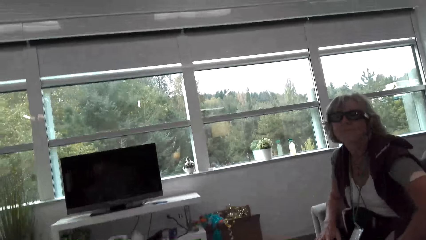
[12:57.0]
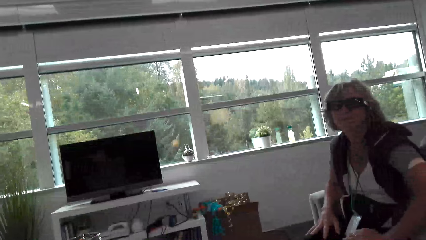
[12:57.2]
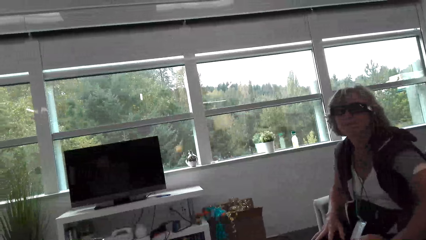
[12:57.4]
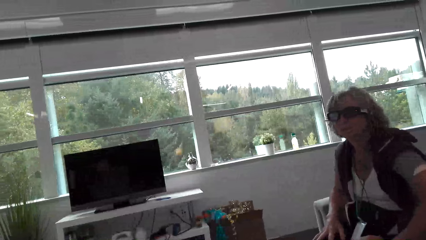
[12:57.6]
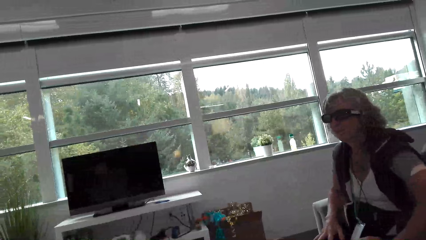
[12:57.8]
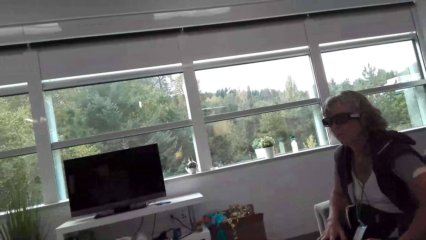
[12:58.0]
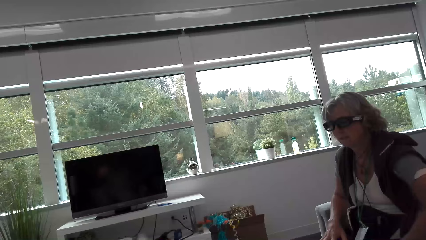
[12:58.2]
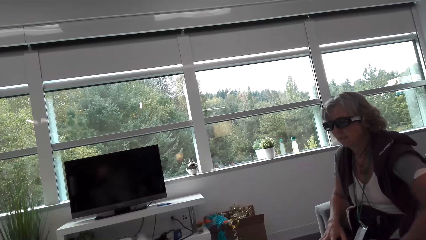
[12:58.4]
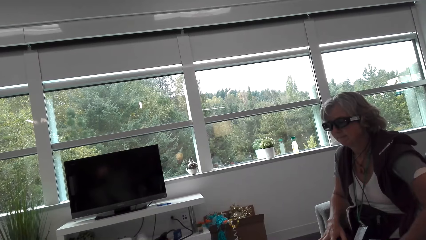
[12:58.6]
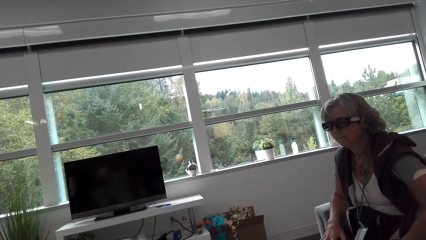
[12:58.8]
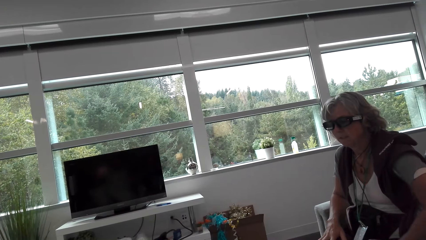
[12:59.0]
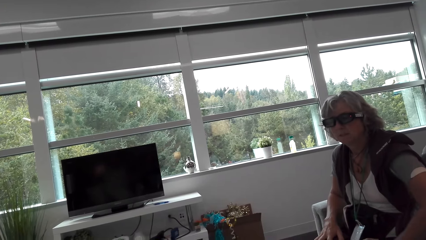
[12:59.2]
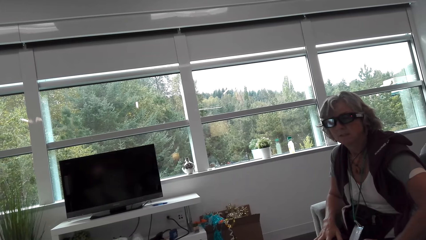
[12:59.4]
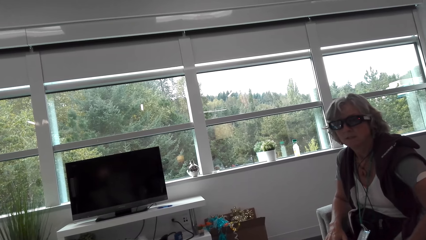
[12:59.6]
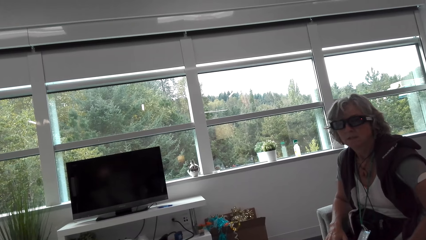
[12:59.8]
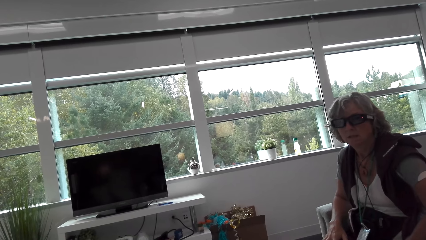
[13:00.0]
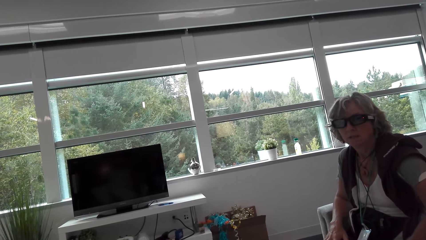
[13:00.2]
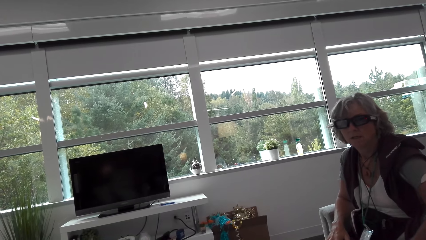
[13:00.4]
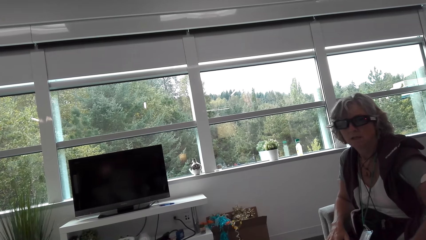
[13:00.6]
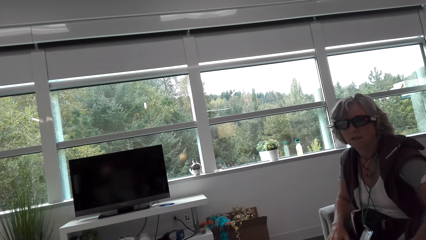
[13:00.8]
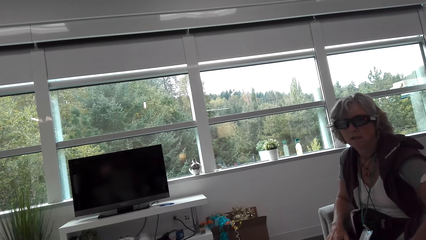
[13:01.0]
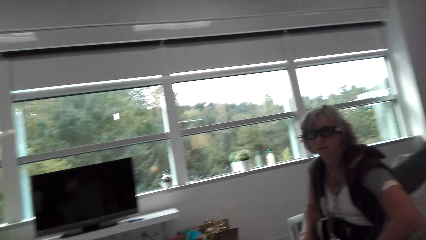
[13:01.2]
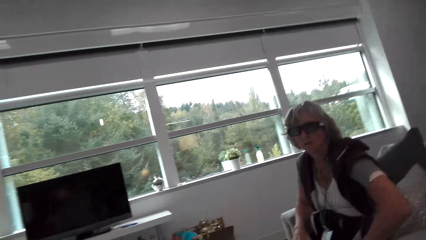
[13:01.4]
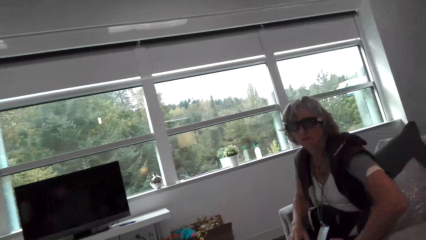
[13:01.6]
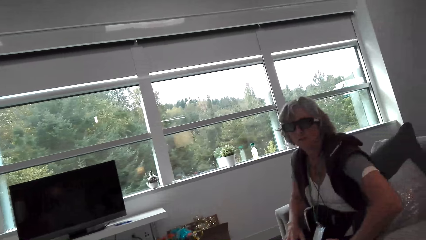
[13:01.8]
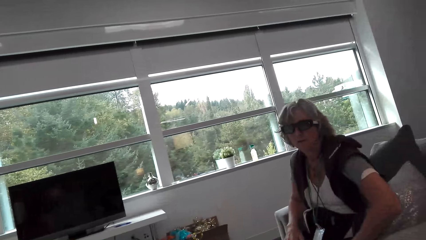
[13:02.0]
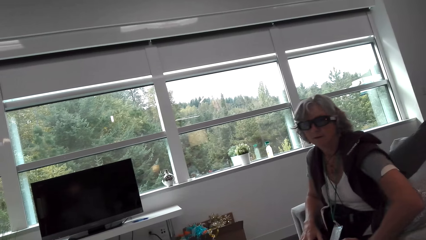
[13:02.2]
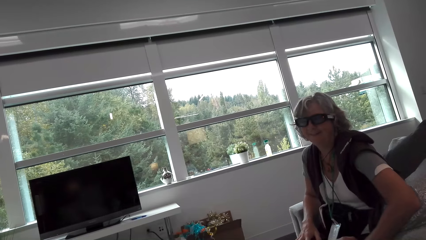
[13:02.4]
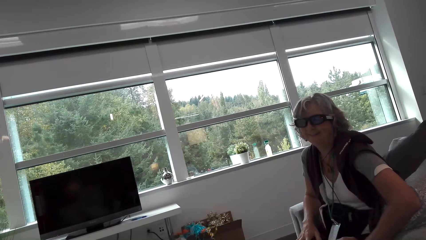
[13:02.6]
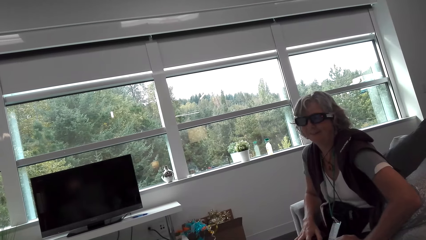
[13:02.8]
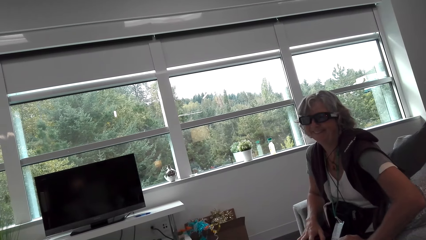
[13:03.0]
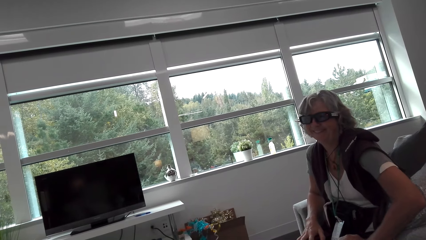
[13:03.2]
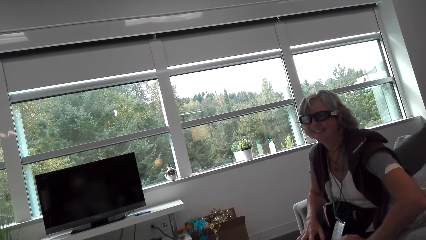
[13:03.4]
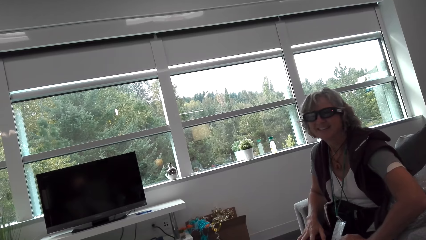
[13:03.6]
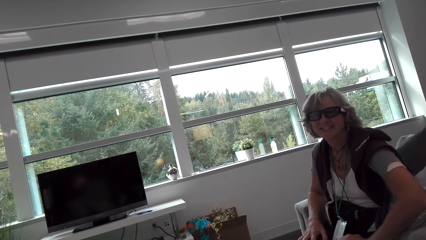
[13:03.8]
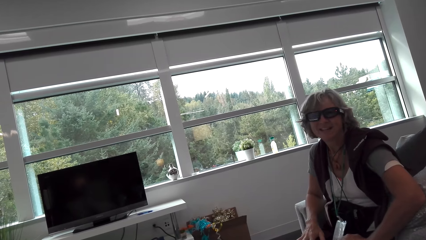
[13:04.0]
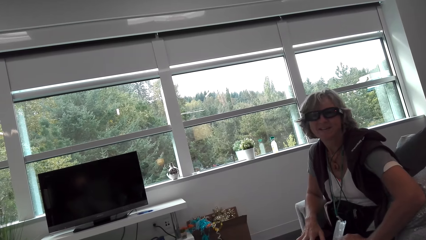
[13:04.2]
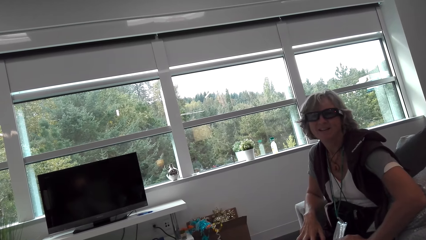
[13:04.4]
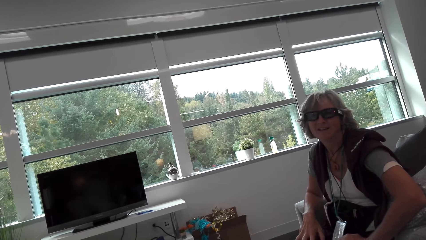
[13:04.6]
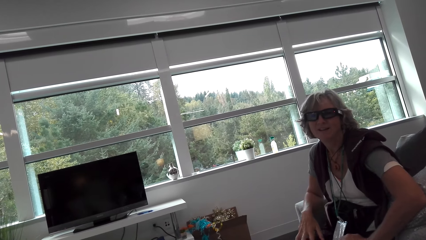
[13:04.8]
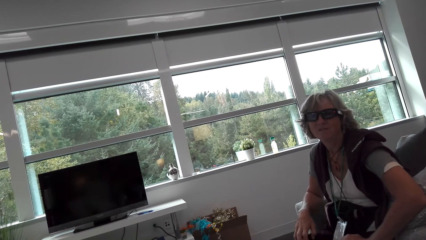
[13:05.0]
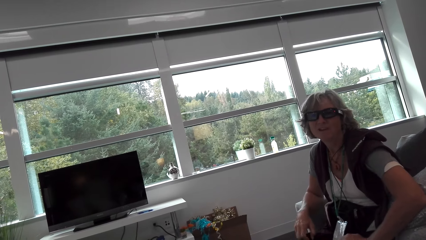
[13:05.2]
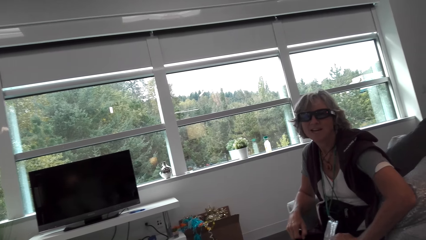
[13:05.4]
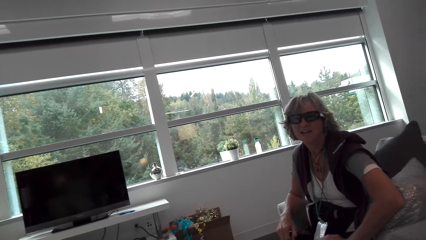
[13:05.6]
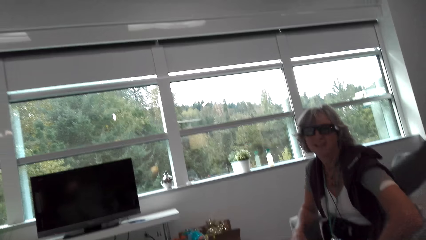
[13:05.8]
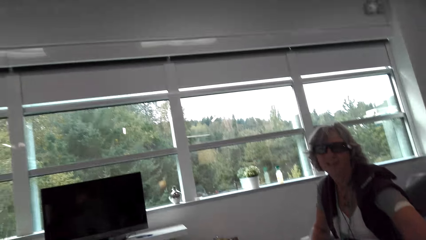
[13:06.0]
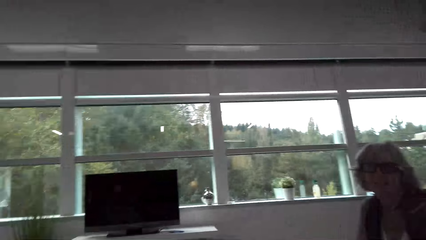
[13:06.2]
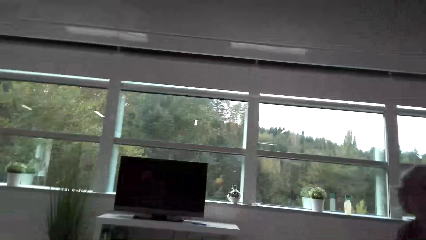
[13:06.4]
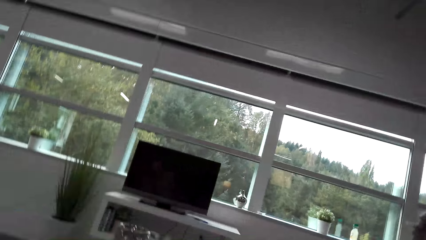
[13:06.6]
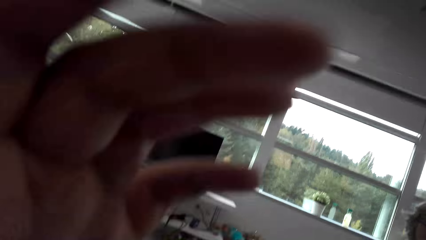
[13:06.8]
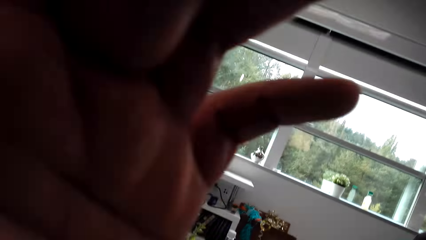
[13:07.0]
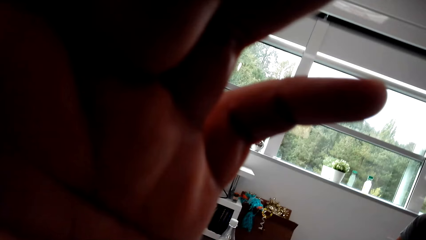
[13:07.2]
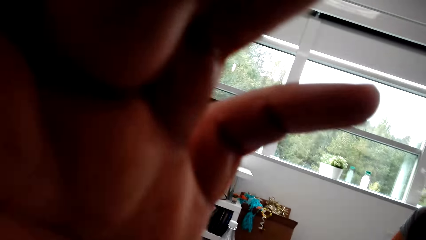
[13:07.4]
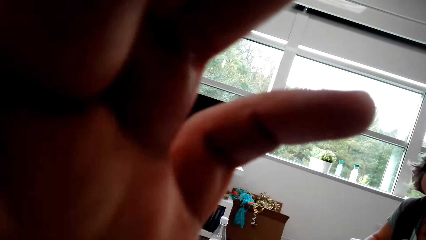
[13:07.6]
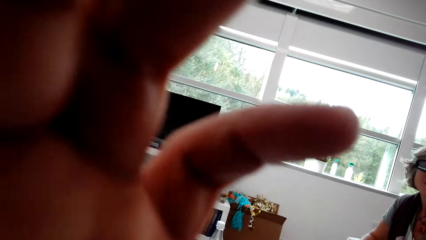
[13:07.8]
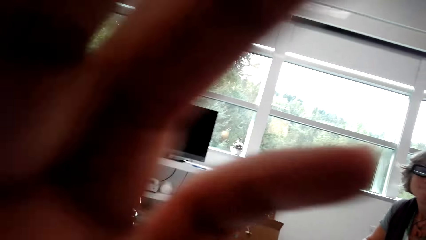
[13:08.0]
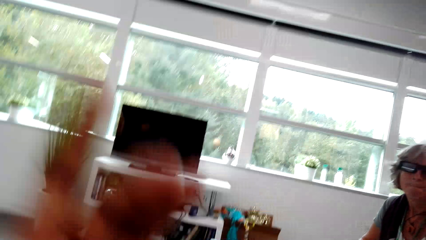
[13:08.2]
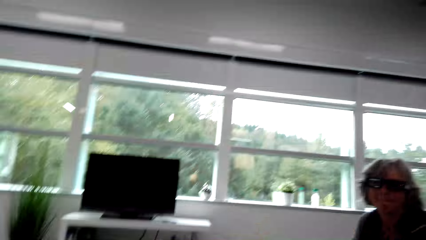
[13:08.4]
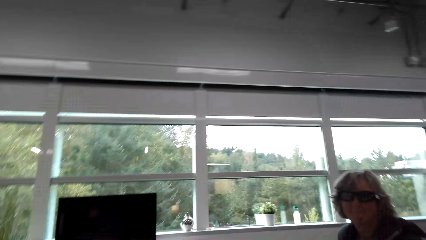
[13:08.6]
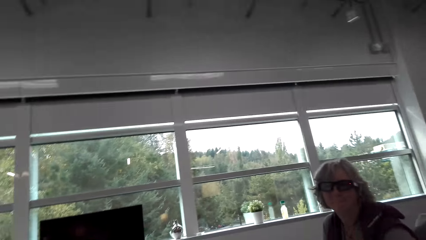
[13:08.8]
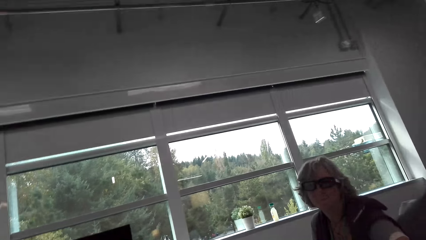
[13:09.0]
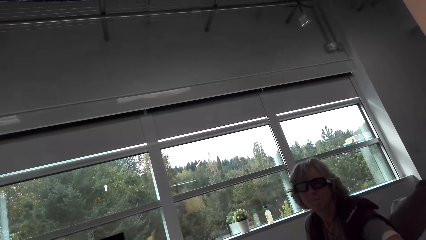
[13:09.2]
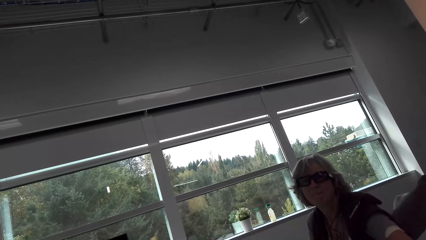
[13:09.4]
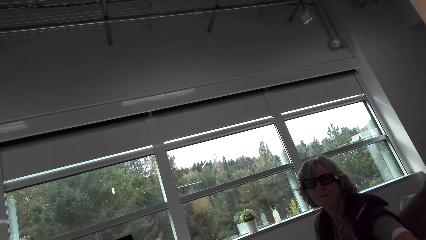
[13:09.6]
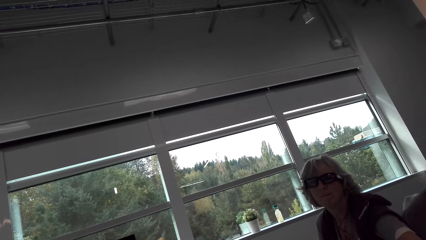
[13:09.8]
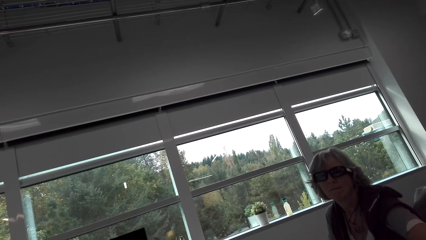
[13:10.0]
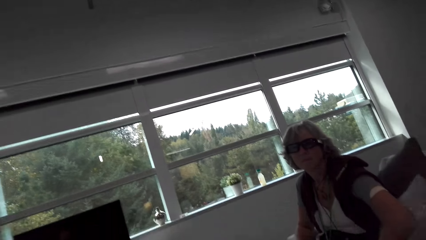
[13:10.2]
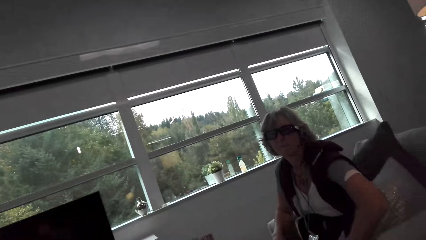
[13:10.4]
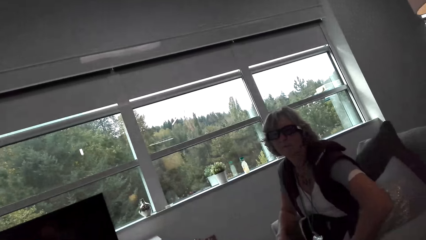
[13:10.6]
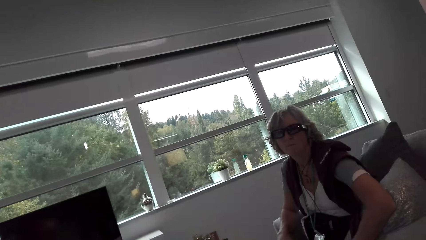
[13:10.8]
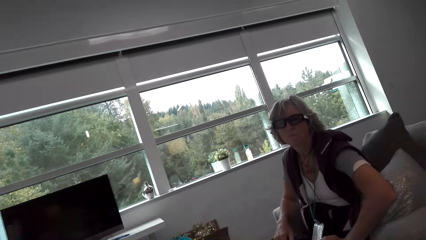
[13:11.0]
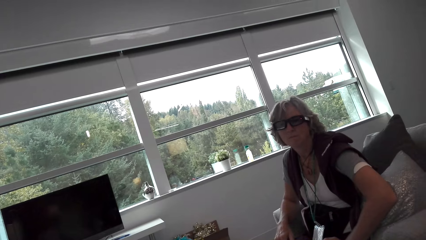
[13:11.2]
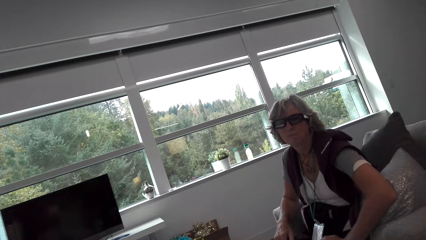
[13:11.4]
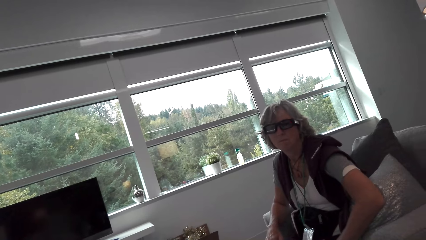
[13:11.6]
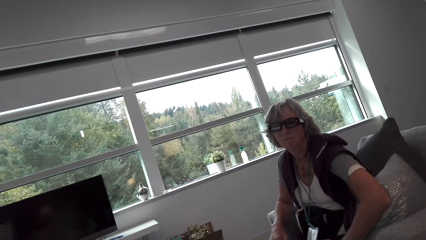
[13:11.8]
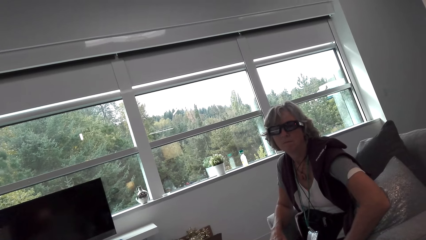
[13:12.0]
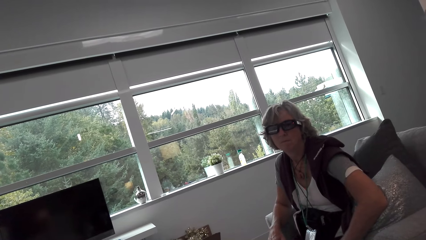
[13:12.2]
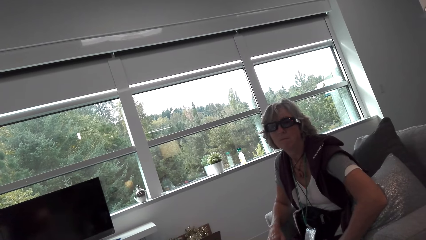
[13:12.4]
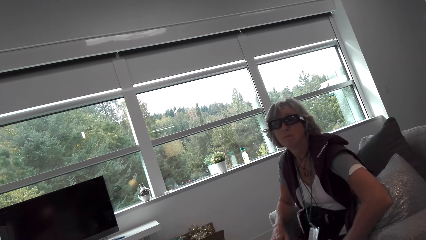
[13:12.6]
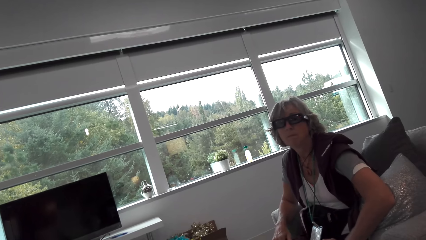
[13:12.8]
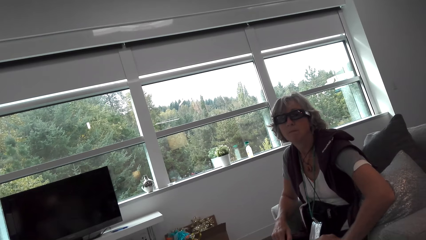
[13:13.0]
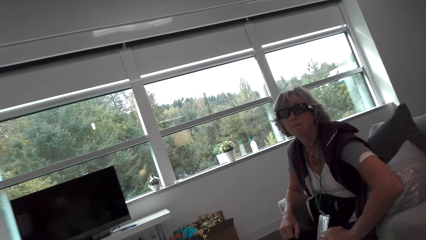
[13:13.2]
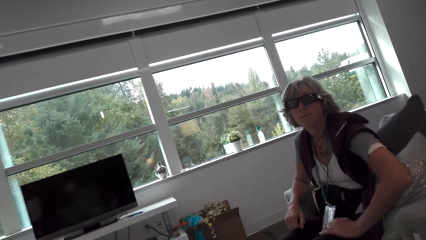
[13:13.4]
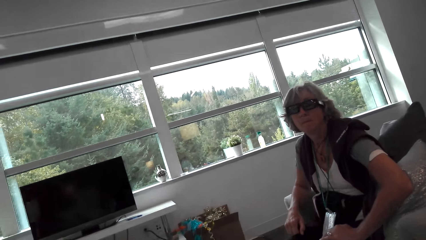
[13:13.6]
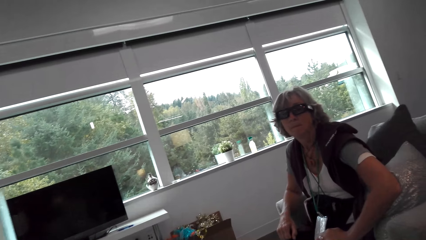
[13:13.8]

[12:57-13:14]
A lady shakes her head. The camera wearer talks with the lady. He looks around and talks with the lady. The lady laughs and smiles. The camera wearer looks around. The lady talks with the camera wearer. The camera wearer talks with the lady and touches the camera. He lifts his hand. He talks with the lady and lowers the hand. The lady looks at the camera wearer. The camera wearer looks around and talks with the lady.
